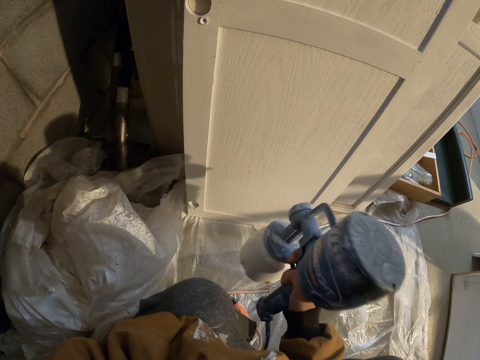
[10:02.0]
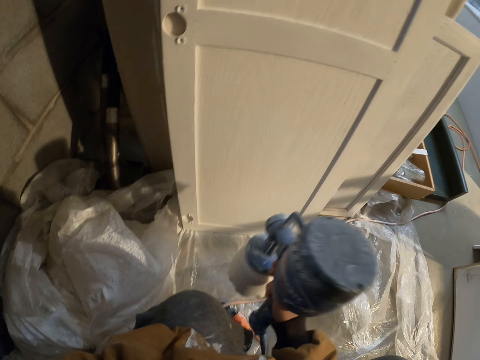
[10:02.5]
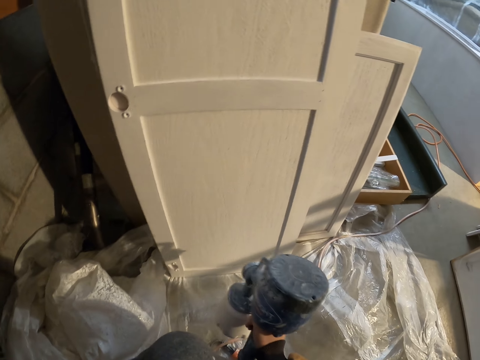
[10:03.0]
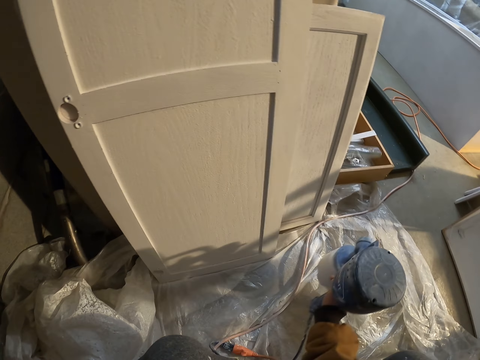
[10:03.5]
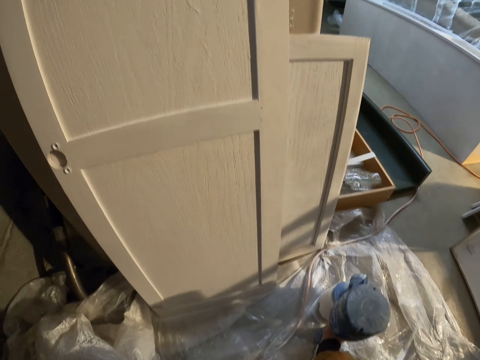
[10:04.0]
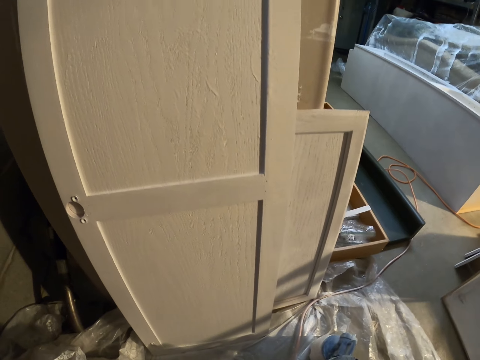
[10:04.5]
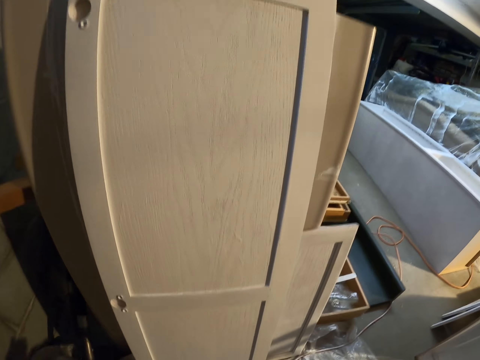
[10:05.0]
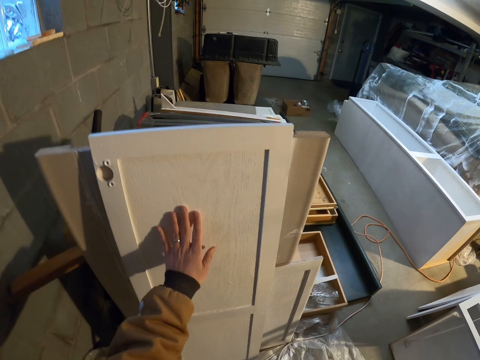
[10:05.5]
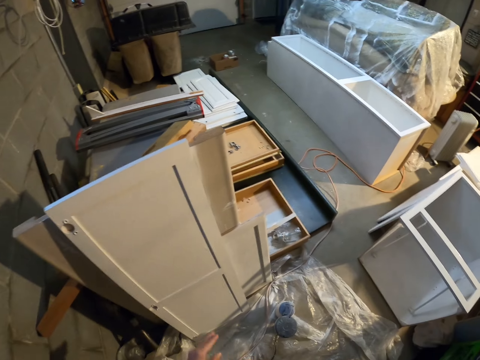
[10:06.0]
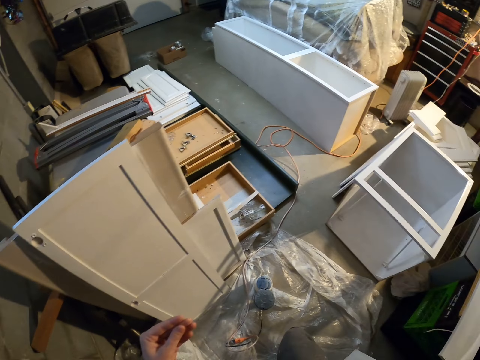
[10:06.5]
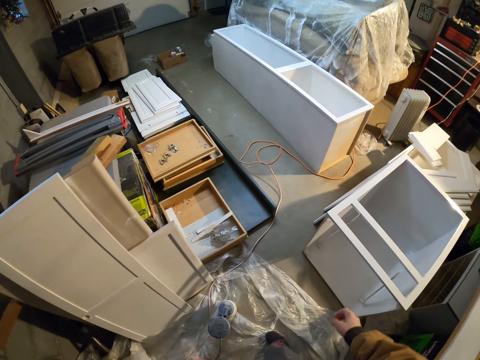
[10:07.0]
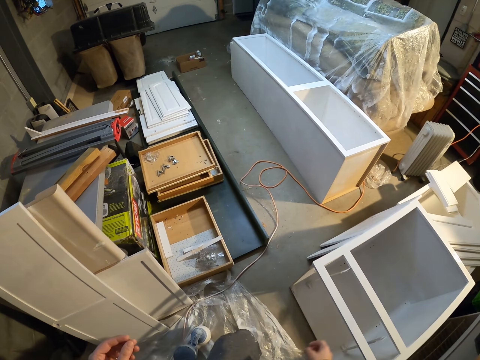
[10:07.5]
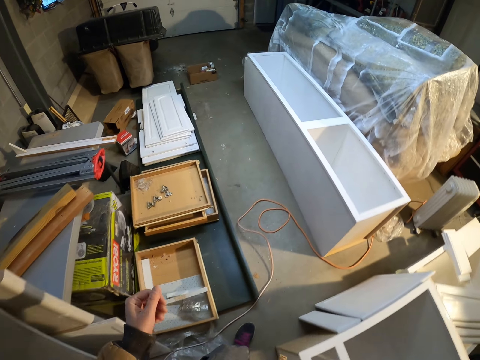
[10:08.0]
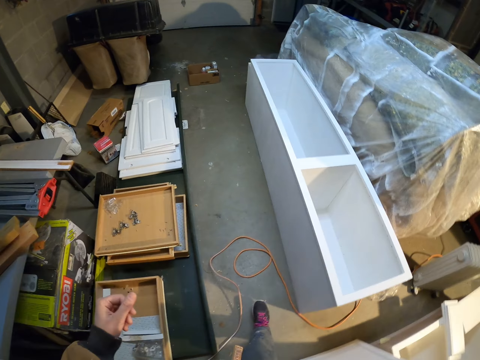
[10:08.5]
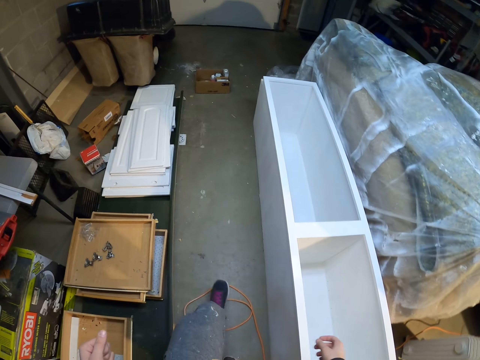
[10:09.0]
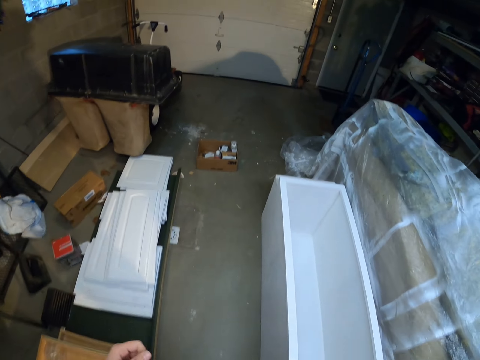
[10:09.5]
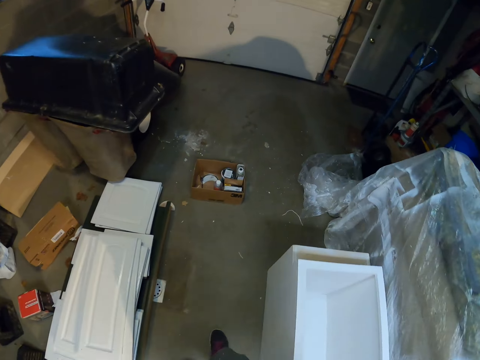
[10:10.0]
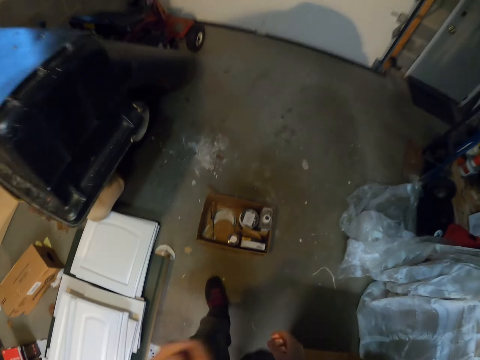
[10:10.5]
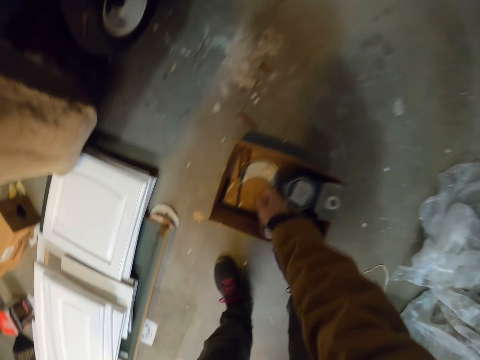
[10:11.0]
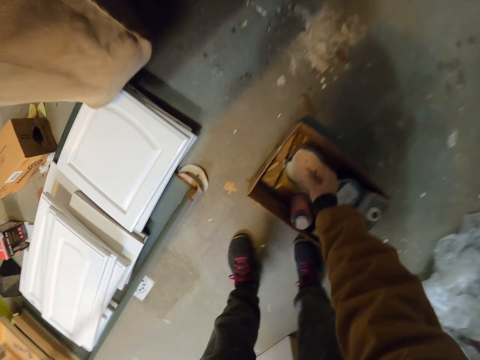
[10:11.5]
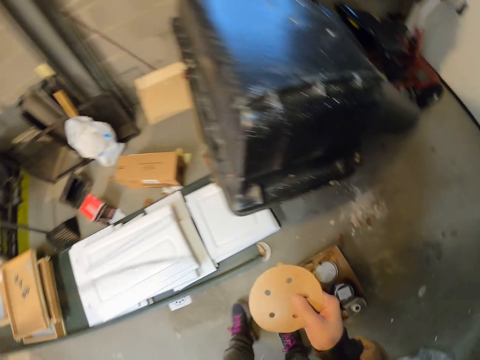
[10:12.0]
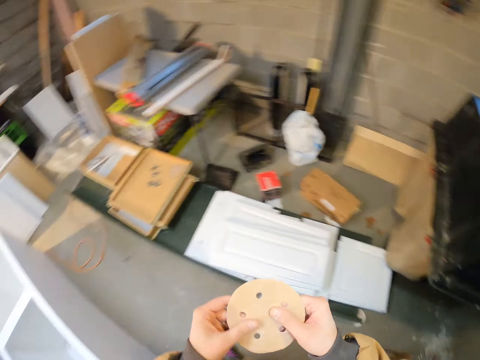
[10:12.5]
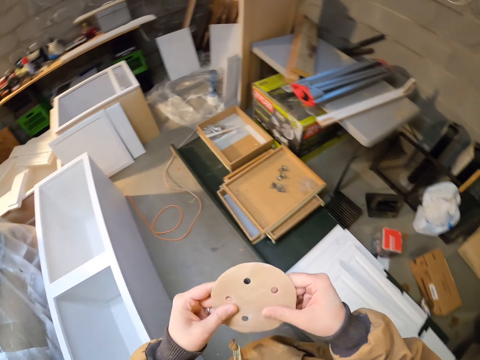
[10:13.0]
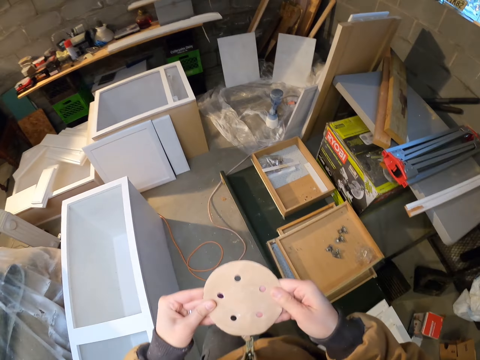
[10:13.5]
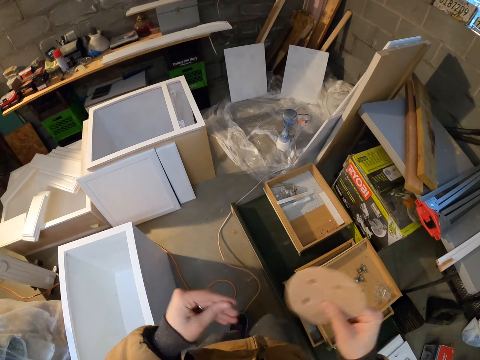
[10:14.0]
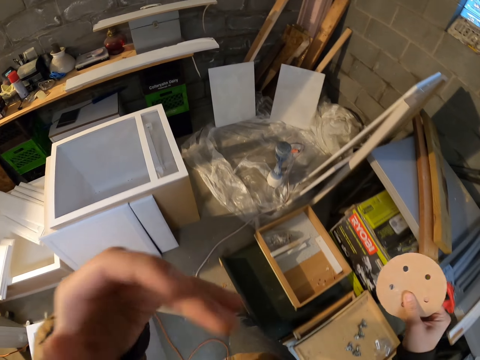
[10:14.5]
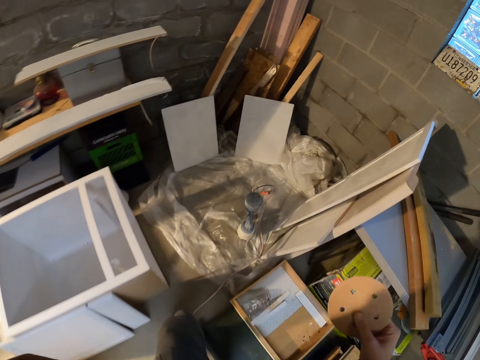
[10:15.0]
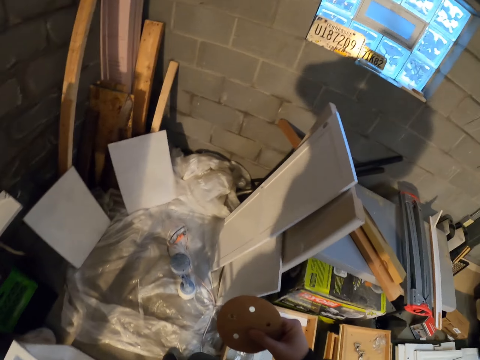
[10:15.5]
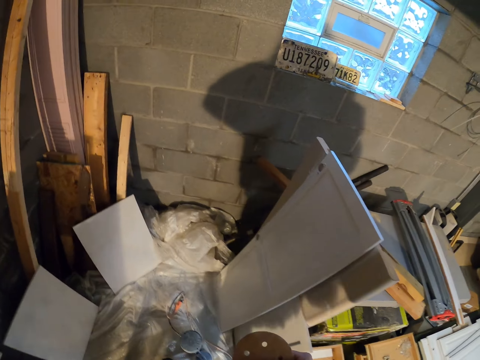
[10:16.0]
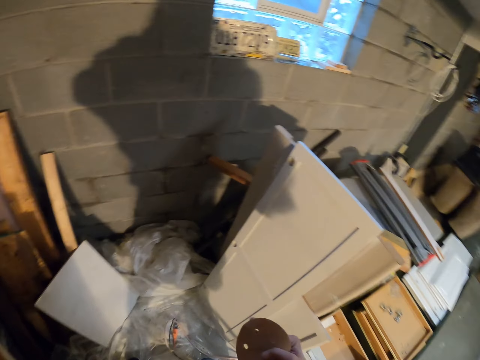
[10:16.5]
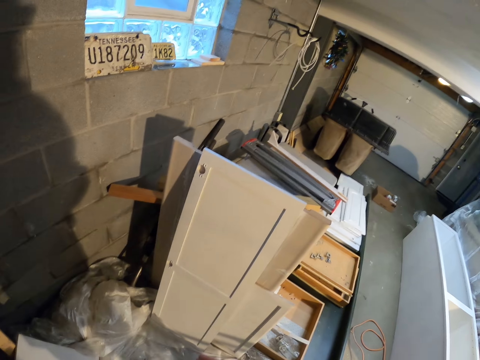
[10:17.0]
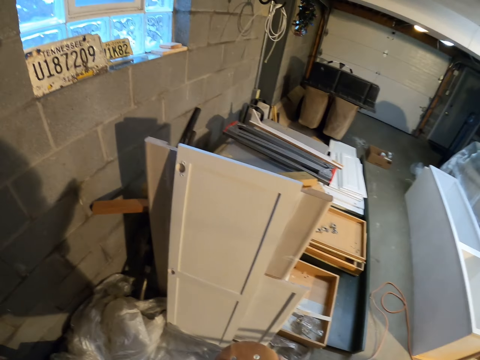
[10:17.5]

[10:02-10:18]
The camera wearer places the paint sprayer on the floor. They stand. They touch the cabinet door. They walk in the room. They pick up a sanding disc. They walk in the room. They touch the sanding disc. They touch the face.

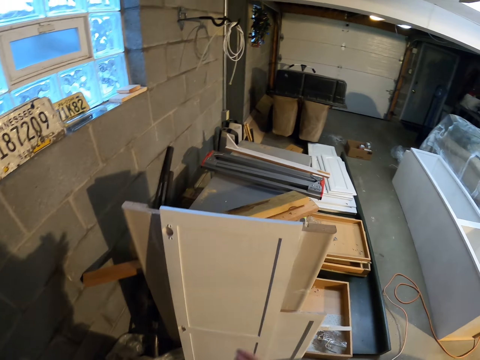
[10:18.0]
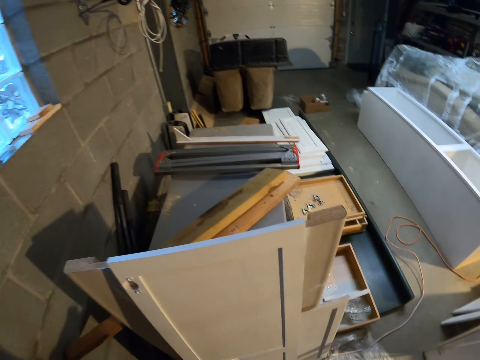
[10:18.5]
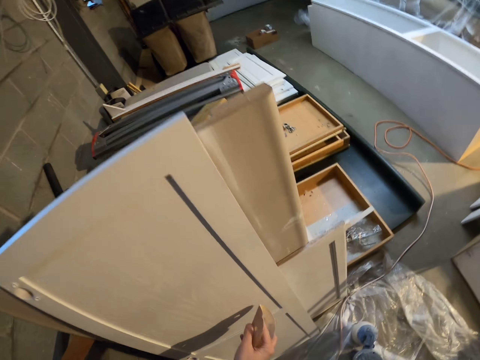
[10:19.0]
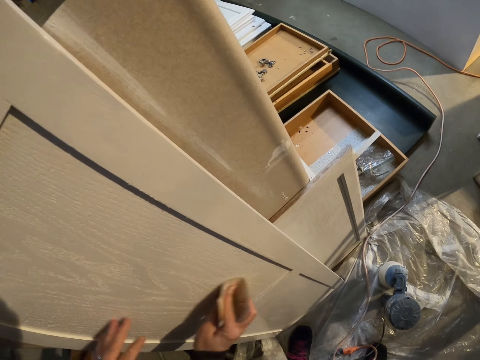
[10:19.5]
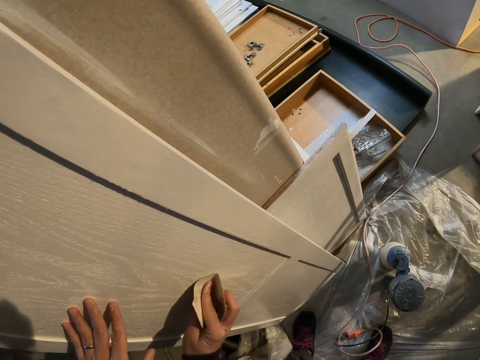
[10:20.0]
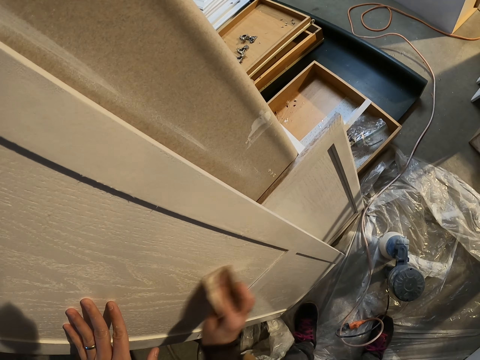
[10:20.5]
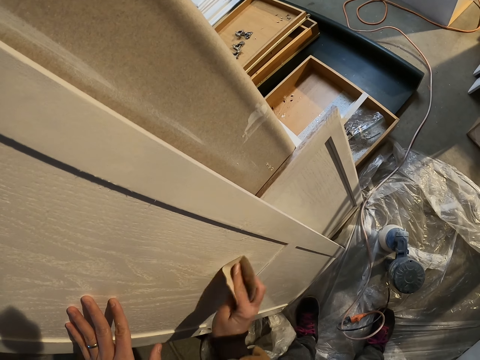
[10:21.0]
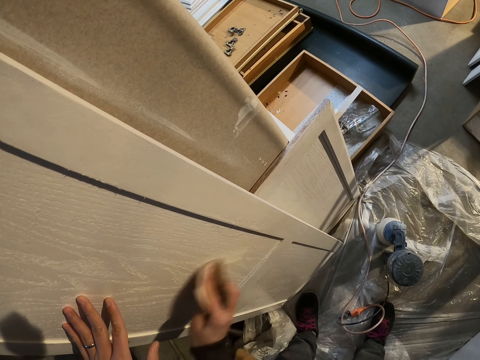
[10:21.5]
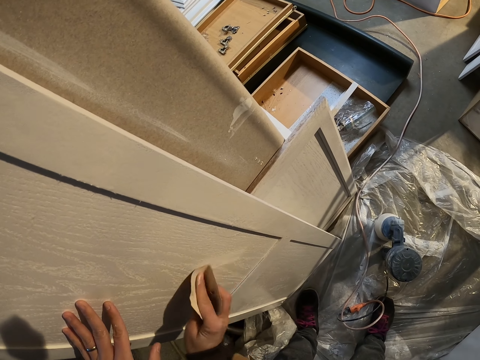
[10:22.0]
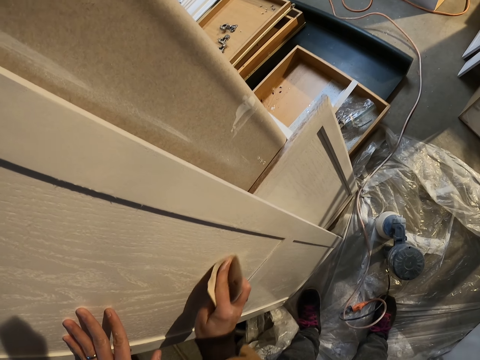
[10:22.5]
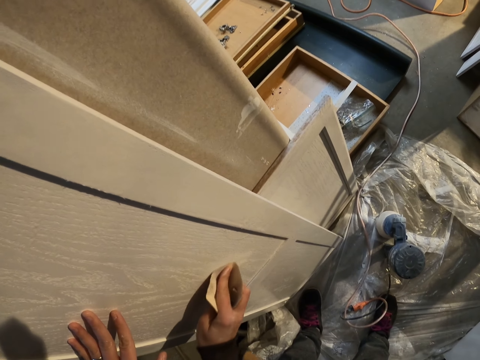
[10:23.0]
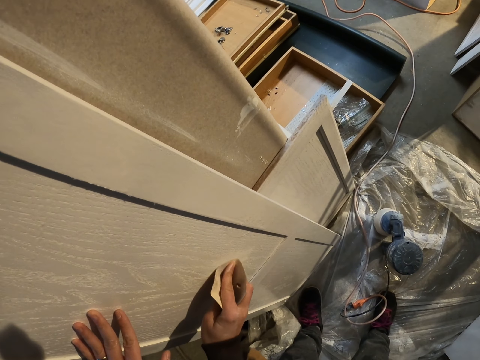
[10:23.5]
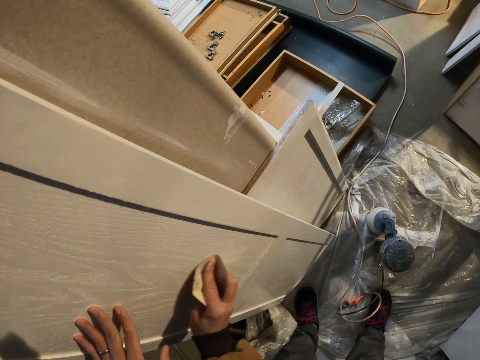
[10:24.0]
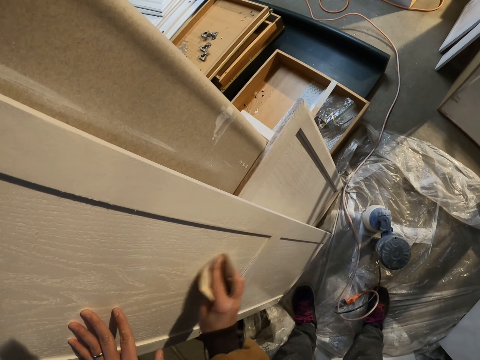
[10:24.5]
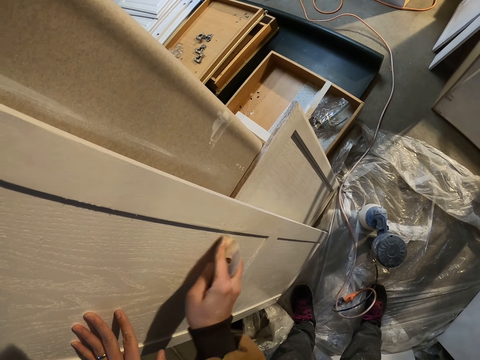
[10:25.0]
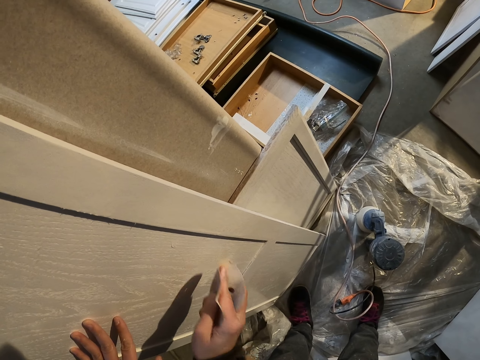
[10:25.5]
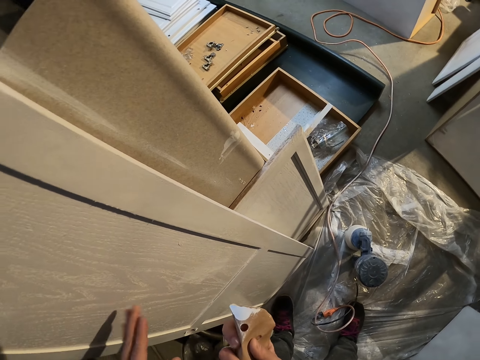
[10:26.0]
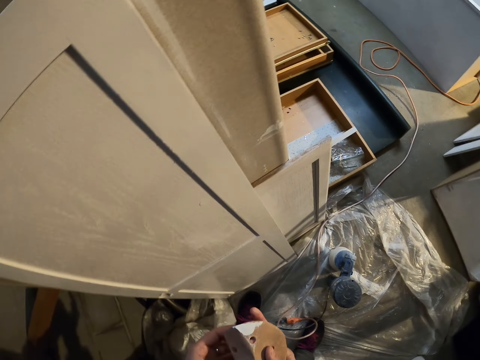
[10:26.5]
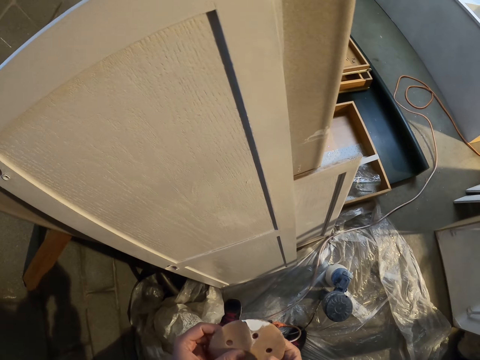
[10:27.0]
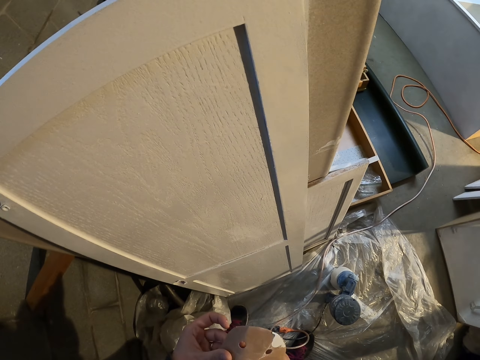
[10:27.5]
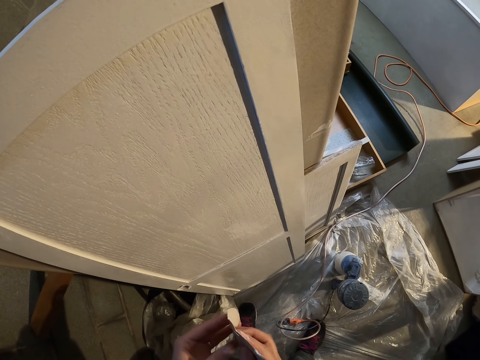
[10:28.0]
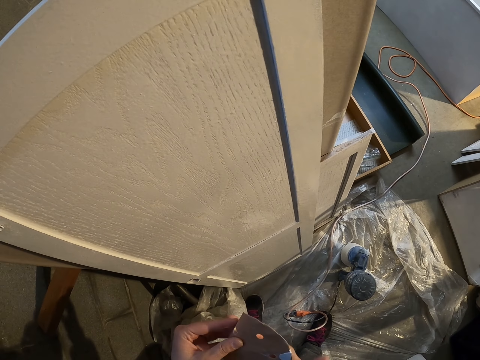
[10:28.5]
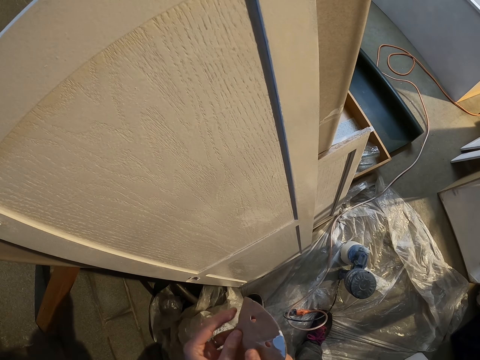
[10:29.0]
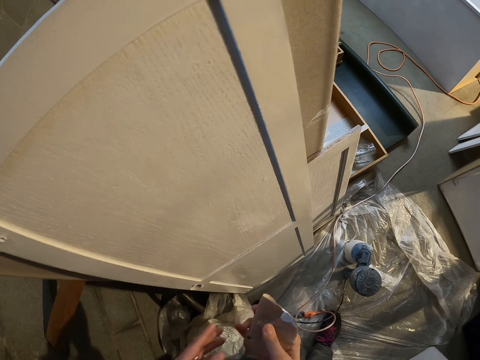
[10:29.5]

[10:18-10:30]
The camera wearer smoothens the cabinet door with the sanding disc. They stare at the sanding disc. They unfold the sanding disc. They fold the sanding disc.
